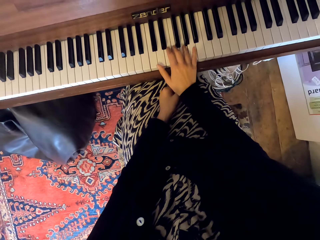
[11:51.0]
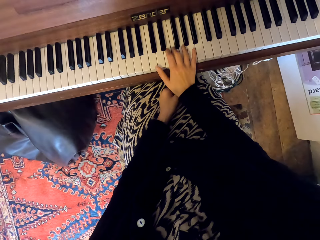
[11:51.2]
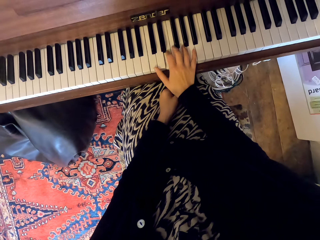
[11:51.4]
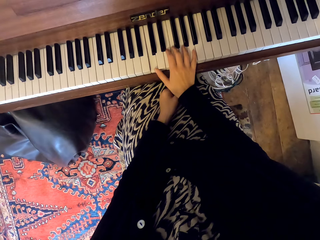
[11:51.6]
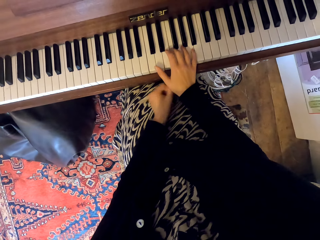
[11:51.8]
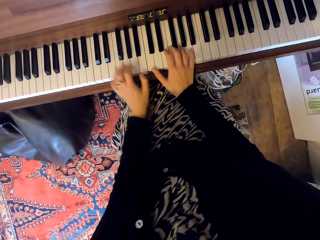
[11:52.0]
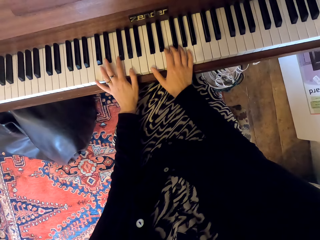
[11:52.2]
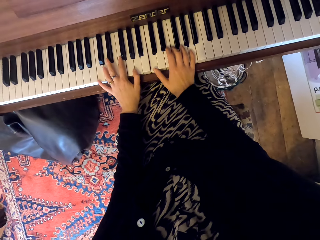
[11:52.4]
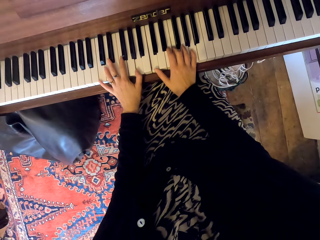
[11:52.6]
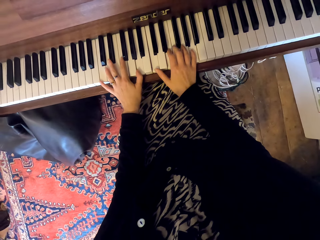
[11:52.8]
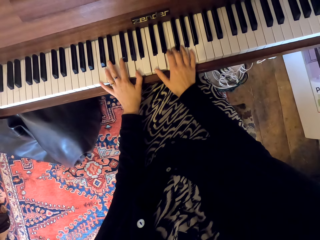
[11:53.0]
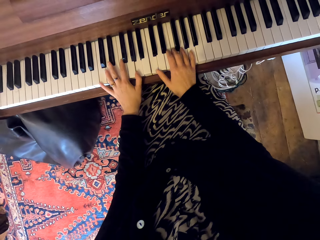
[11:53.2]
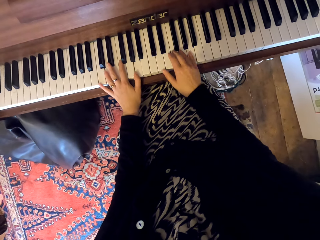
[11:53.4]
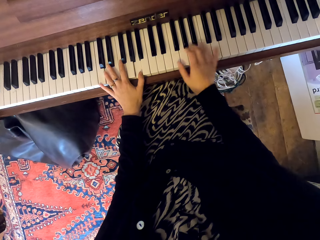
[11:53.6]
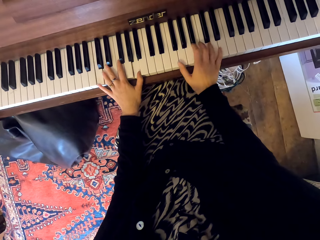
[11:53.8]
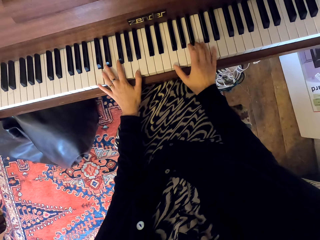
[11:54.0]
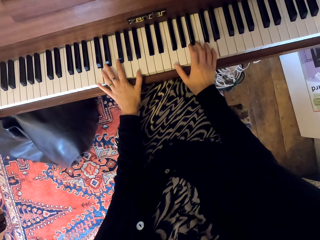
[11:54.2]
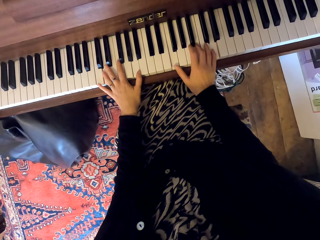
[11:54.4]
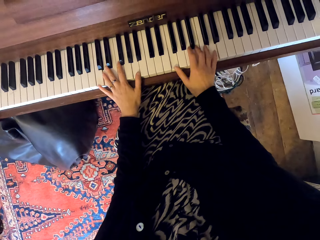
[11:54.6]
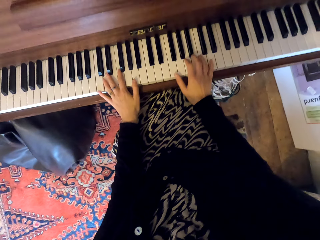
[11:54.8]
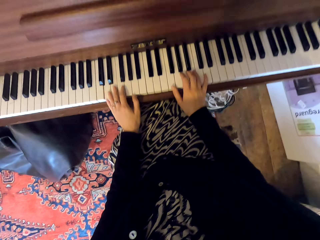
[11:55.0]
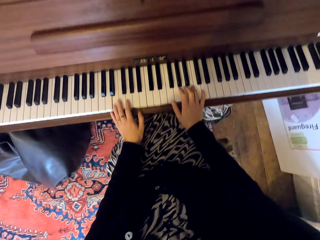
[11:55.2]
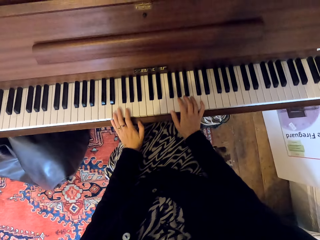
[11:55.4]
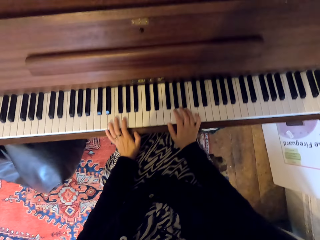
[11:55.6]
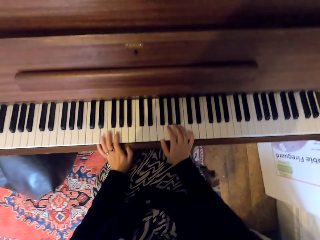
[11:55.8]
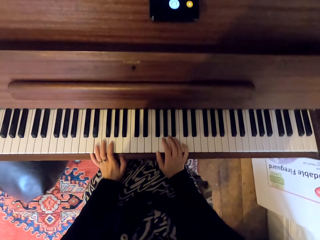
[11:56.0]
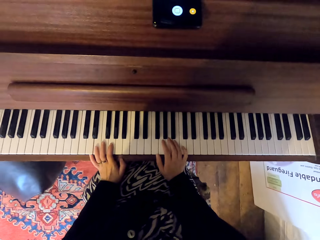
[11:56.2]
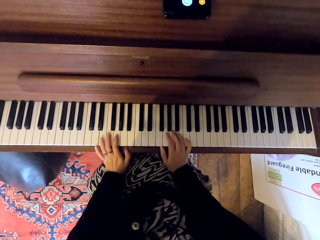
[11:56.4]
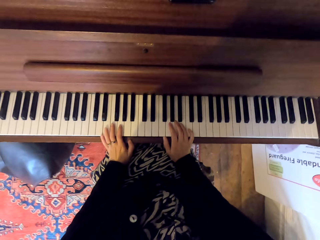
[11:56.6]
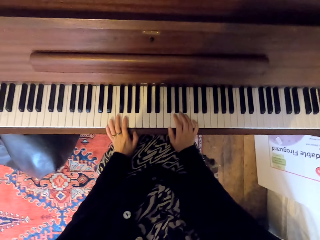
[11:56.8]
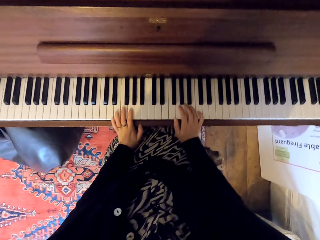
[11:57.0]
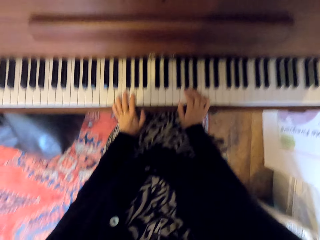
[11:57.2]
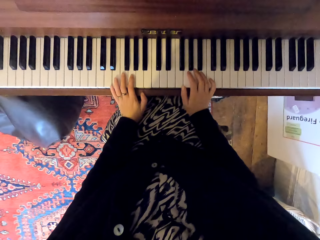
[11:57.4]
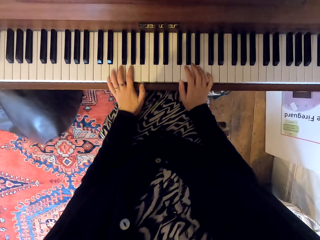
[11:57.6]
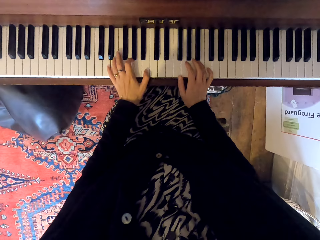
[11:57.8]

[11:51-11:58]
The camera wearer plays the keyboard with both hands.

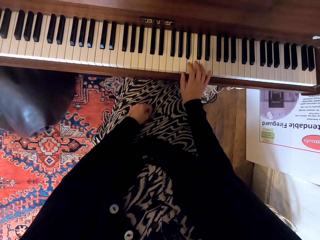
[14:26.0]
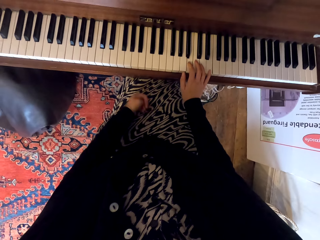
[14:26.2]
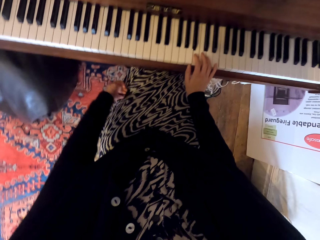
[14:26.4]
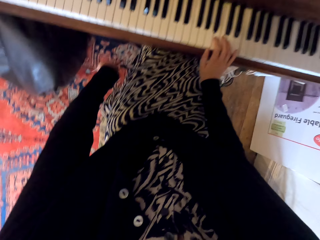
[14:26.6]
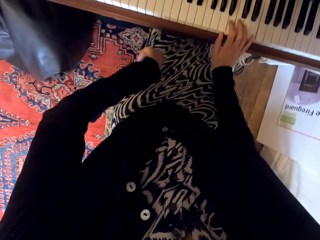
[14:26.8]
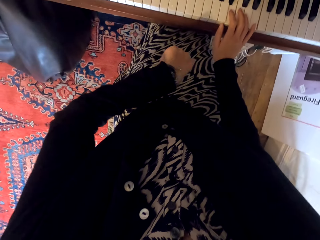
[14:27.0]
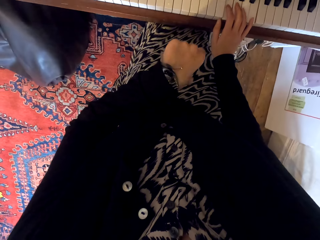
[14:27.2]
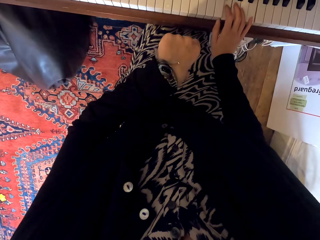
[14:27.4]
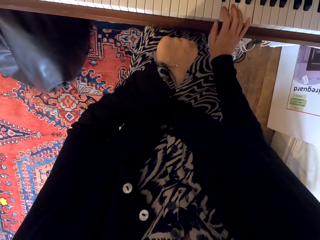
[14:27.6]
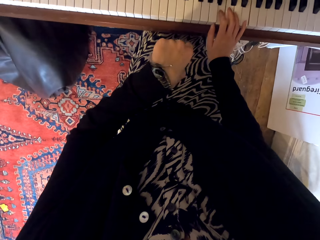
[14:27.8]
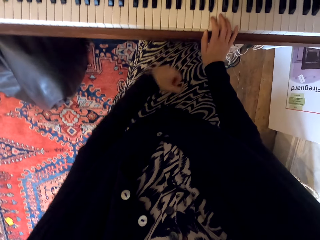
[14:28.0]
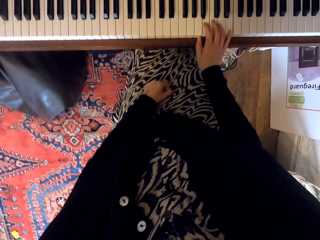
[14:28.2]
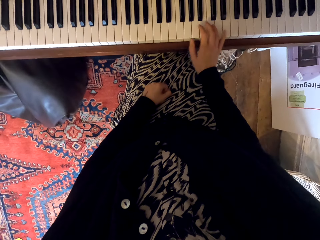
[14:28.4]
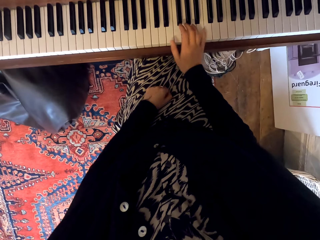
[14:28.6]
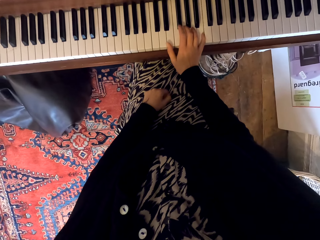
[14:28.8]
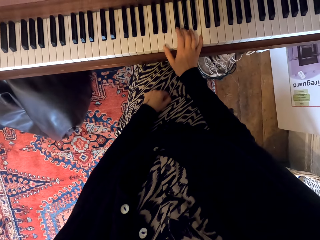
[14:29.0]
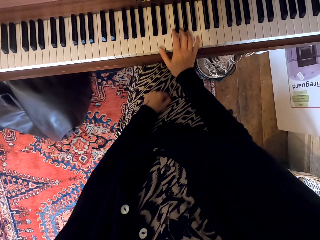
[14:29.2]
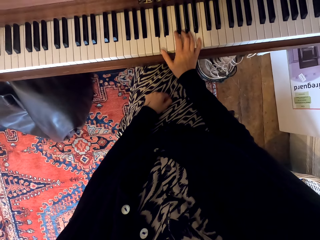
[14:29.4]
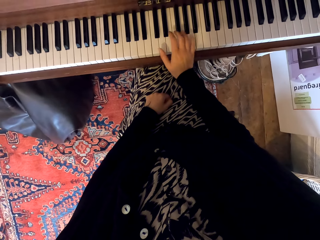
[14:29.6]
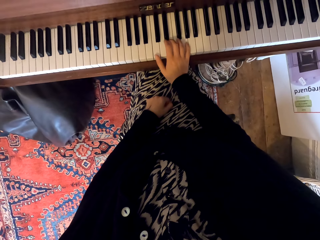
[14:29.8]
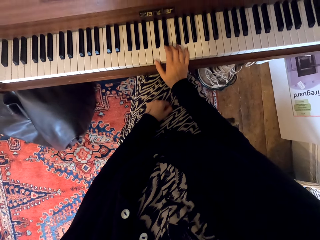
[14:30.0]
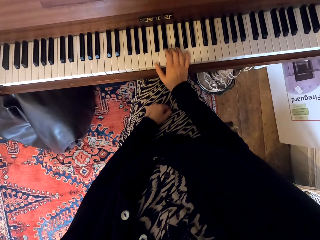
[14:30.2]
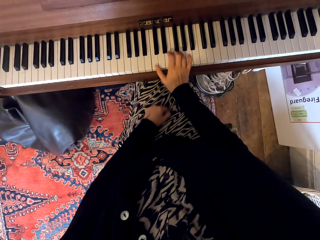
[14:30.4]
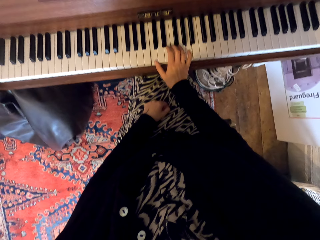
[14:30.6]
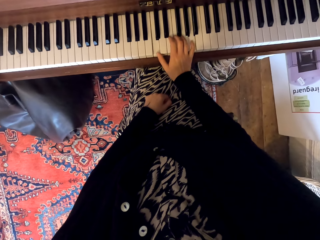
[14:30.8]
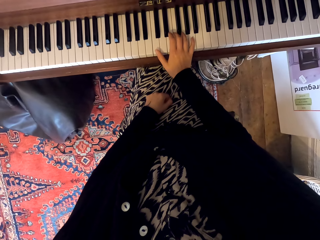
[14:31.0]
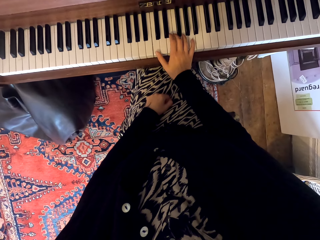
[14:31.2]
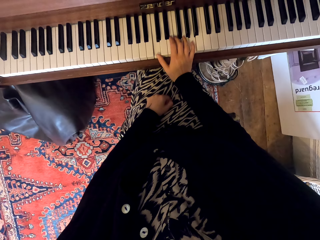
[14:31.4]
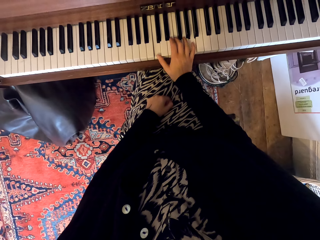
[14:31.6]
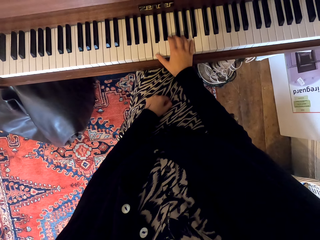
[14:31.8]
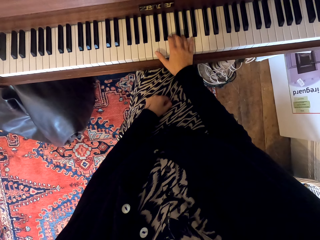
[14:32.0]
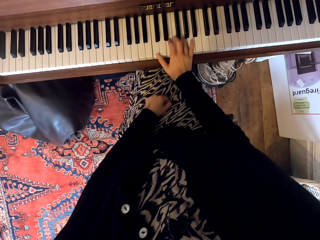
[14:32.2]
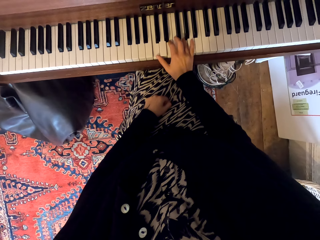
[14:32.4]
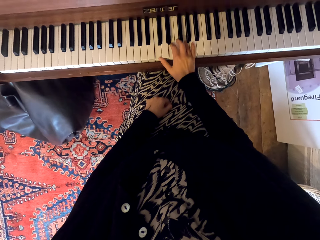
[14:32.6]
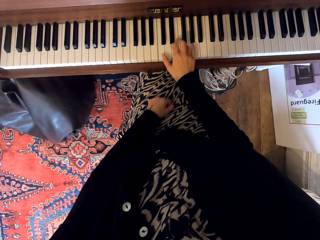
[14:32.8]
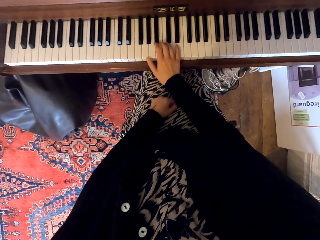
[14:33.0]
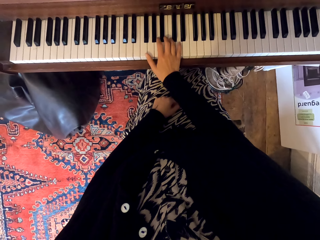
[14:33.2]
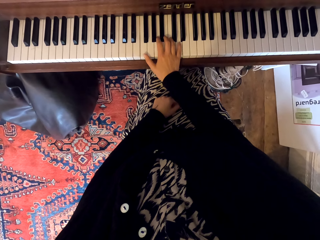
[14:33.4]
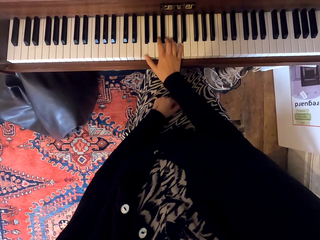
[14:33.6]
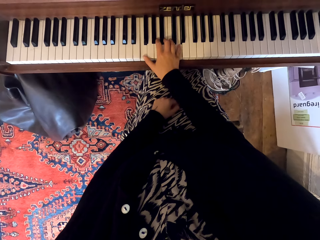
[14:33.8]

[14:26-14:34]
The camera wearer stares at the watch. They play the keyboard.

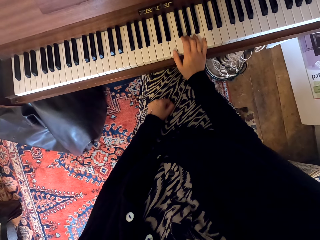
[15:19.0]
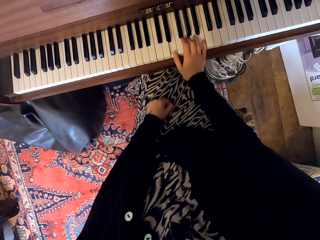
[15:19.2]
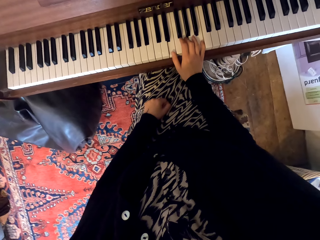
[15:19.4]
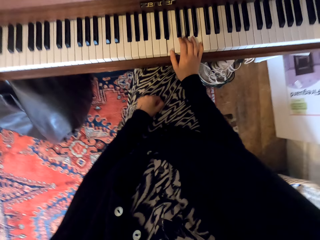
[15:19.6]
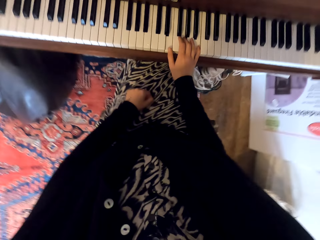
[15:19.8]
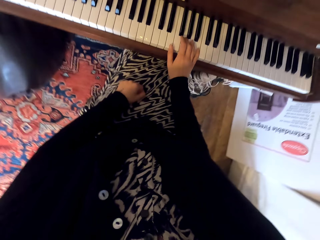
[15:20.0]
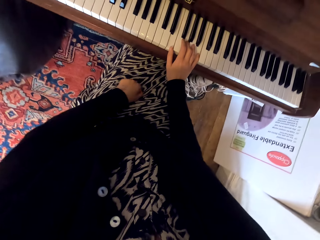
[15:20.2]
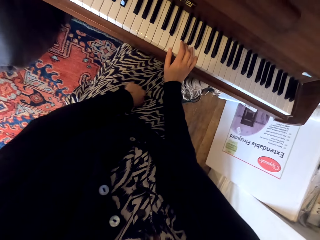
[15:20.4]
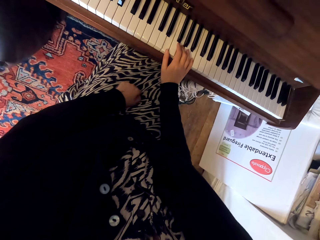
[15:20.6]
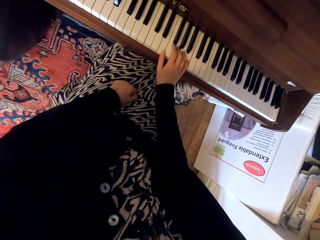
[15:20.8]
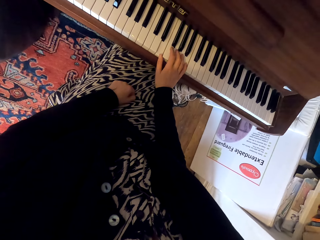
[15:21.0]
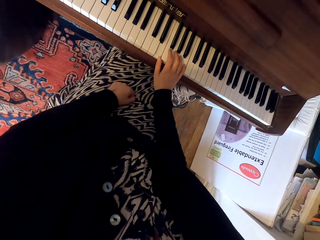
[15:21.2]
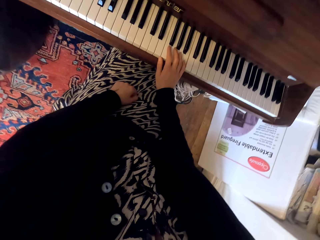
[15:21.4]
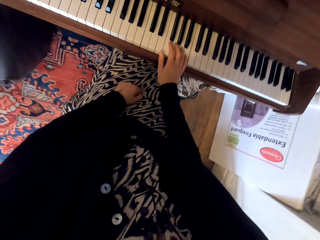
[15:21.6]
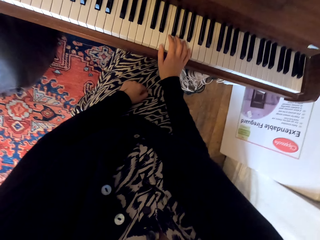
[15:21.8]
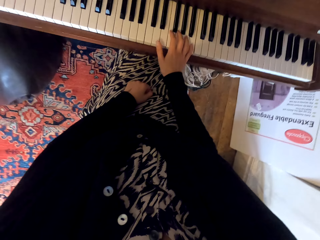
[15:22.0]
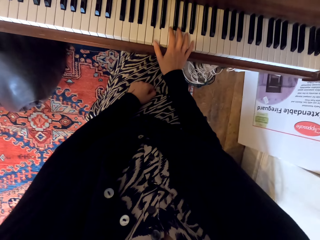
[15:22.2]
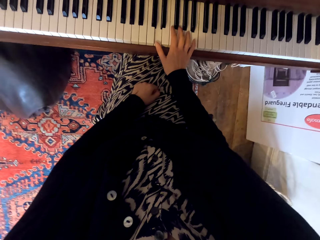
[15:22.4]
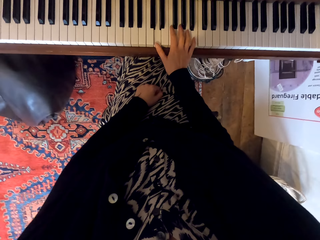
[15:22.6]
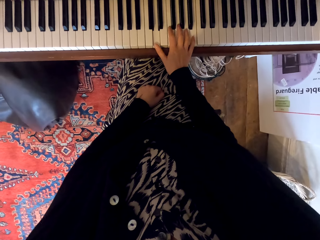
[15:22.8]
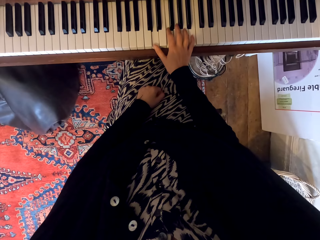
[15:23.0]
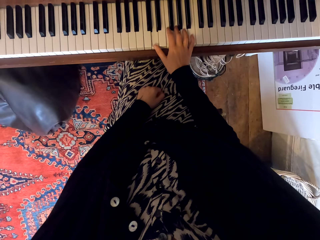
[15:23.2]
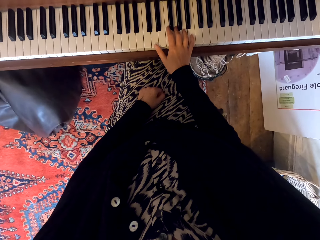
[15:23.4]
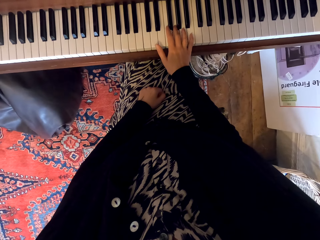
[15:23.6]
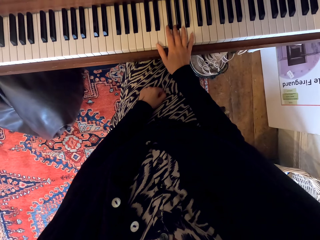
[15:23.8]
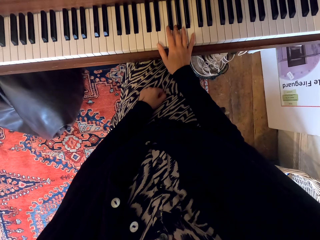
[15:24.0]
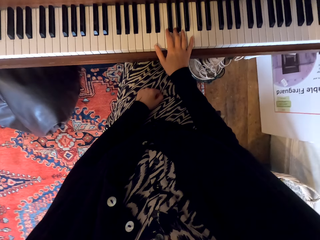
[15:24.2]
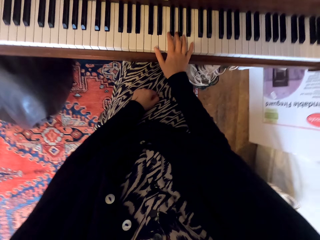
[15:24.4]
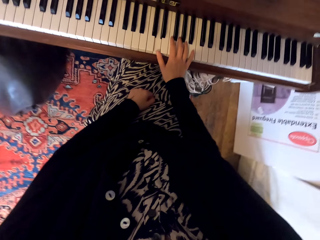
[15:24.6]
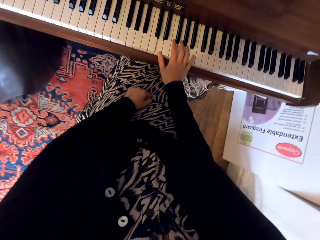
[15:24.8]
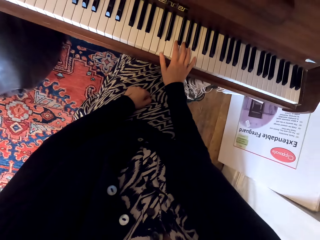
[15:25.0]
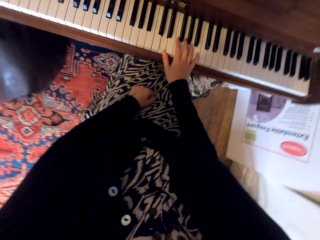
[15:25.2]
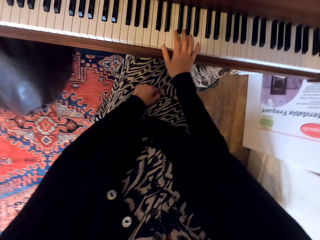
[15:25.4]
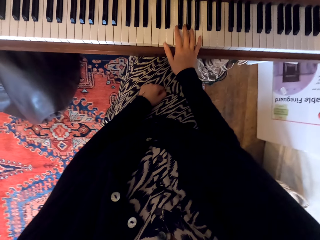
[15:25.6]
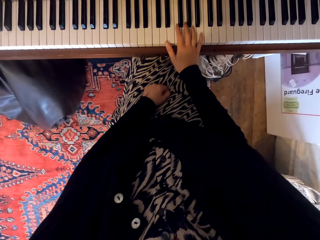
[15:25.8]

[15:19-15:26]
The camera wearer moves the left hand on the thigh.
